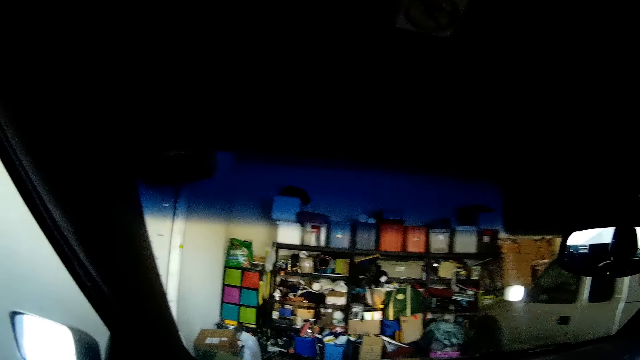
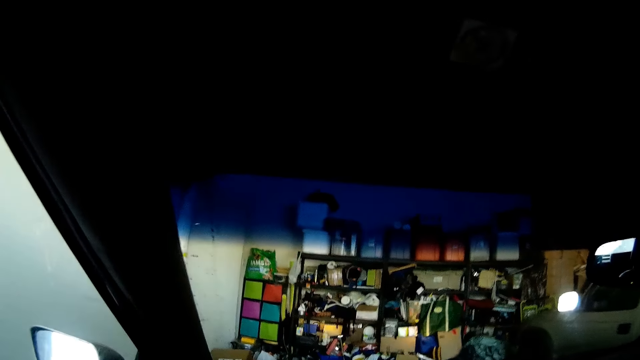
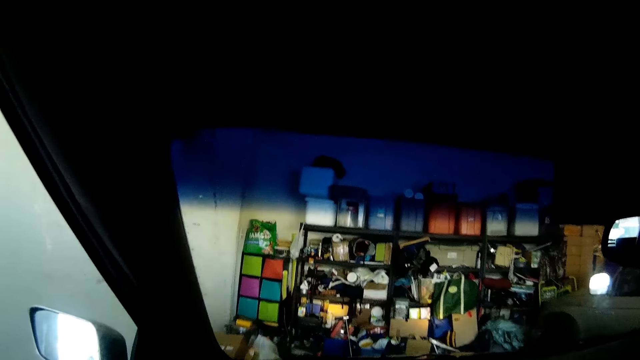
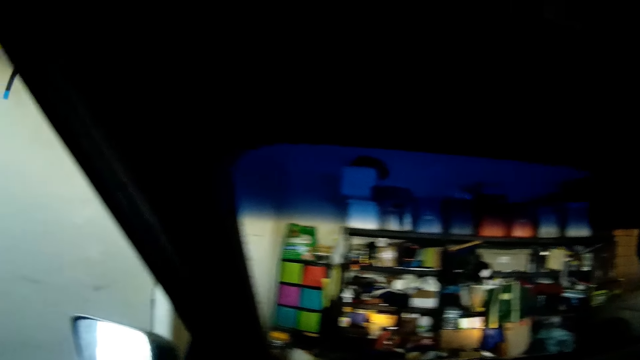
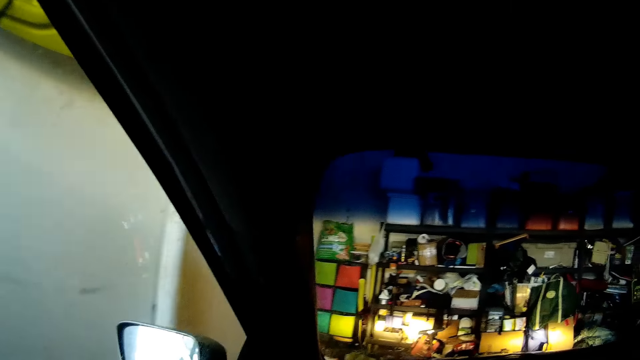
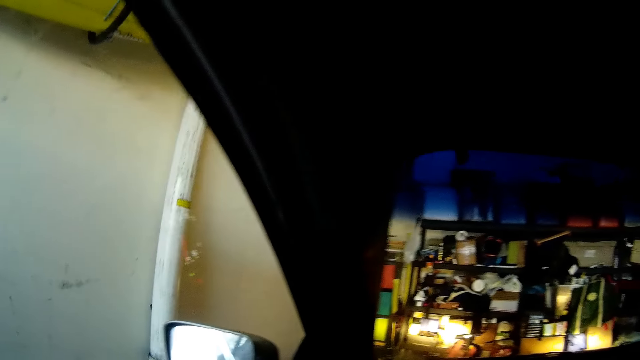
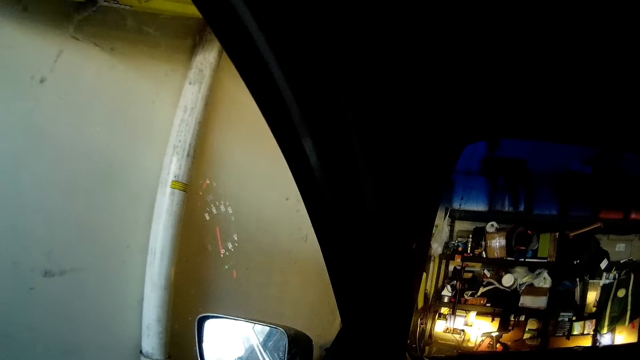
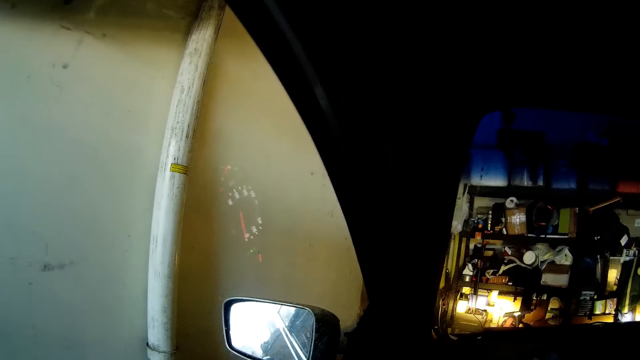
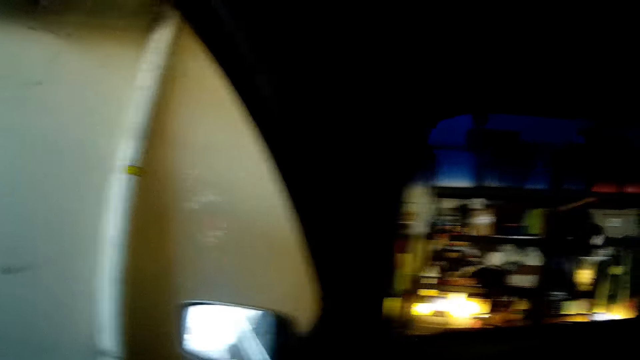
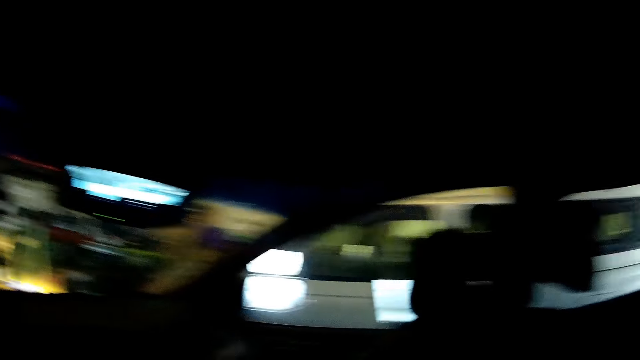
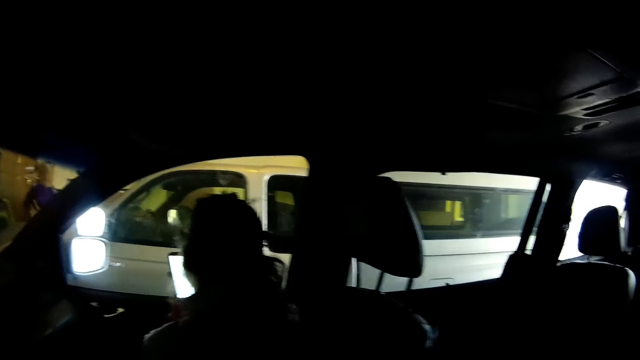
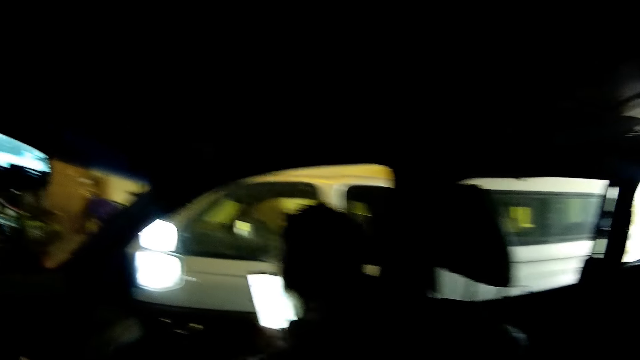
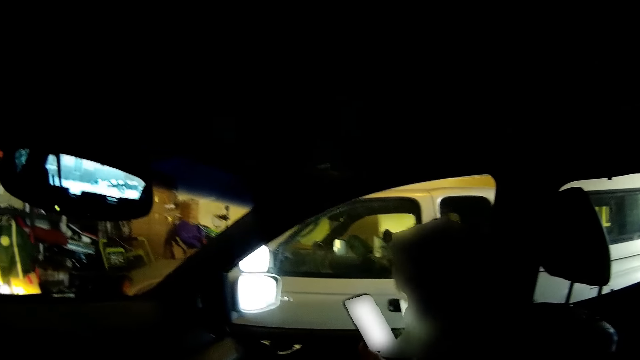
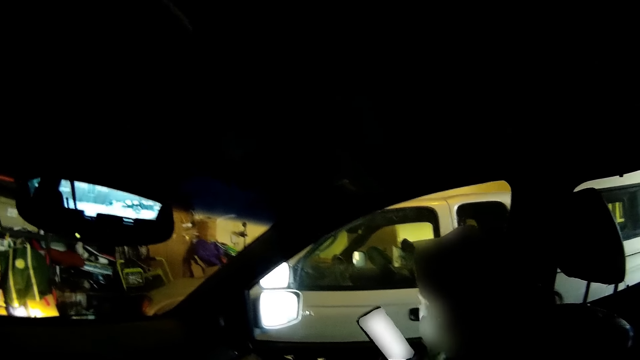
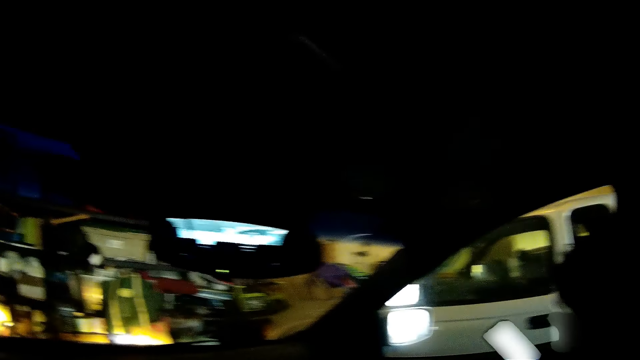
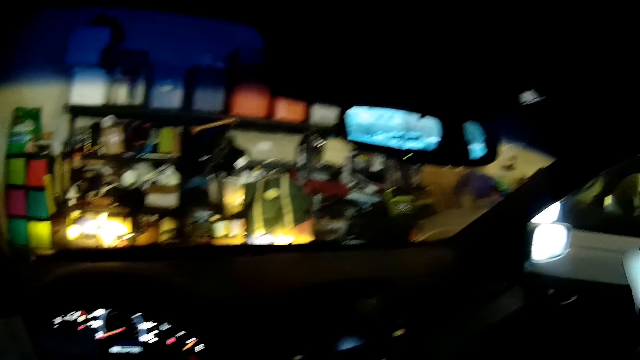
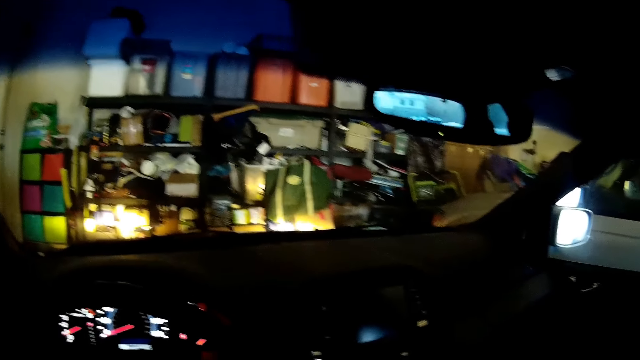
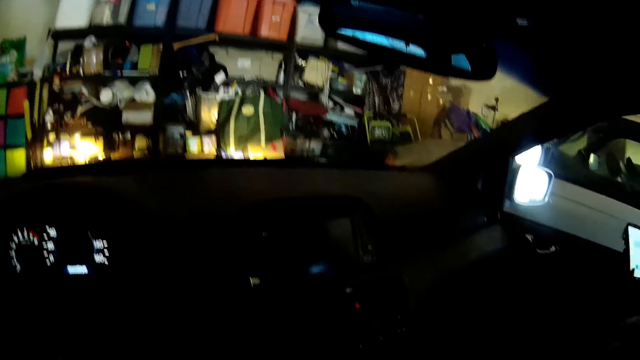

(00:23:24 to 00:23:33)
The camera wearer parks the car. They look at the right side window.

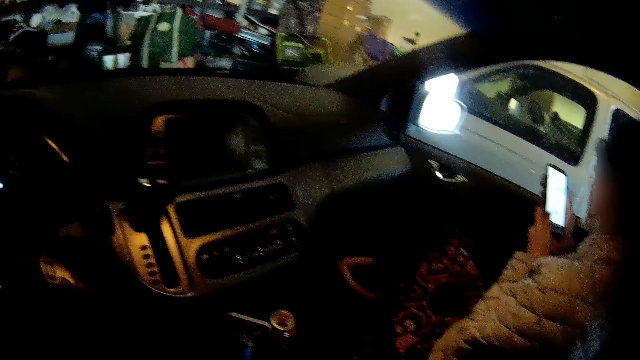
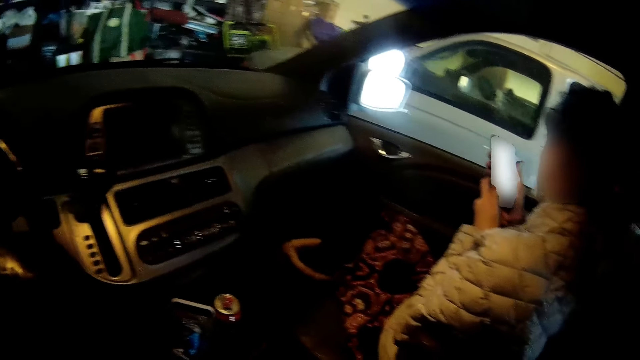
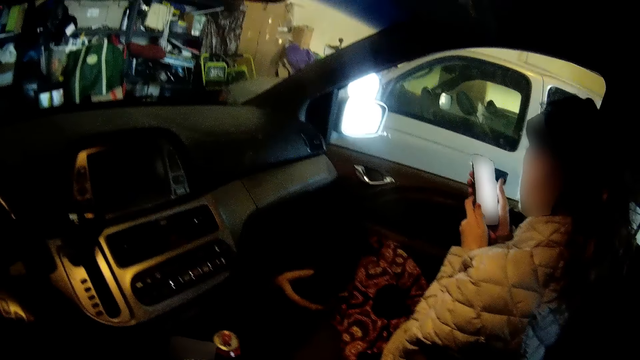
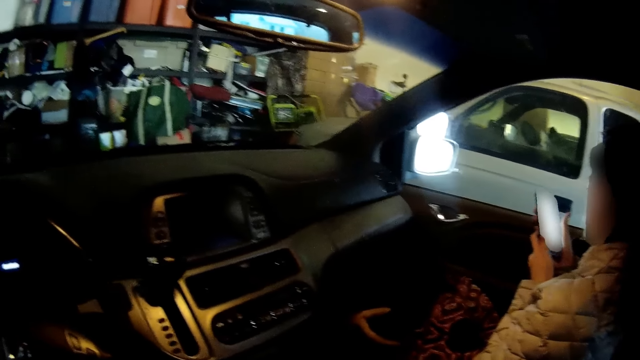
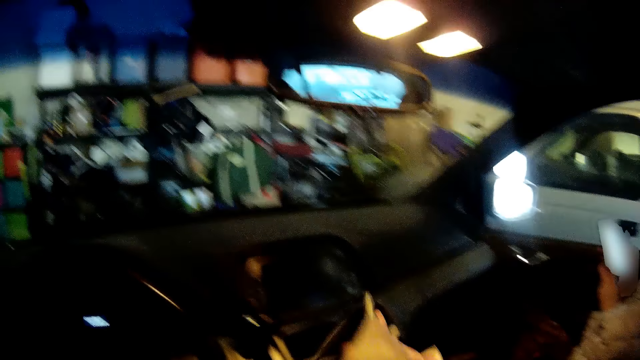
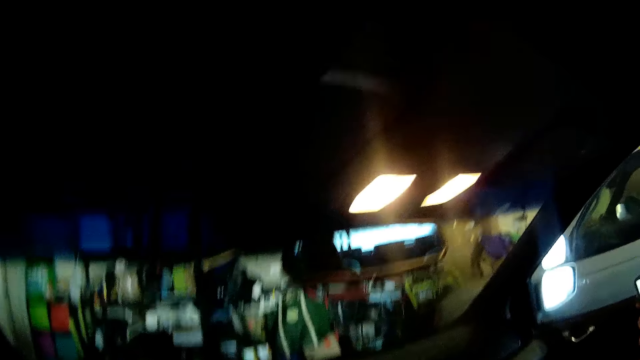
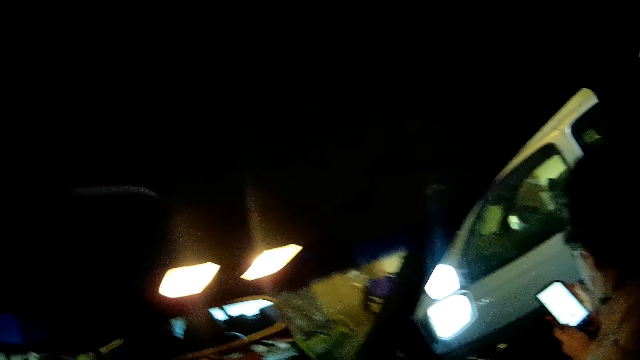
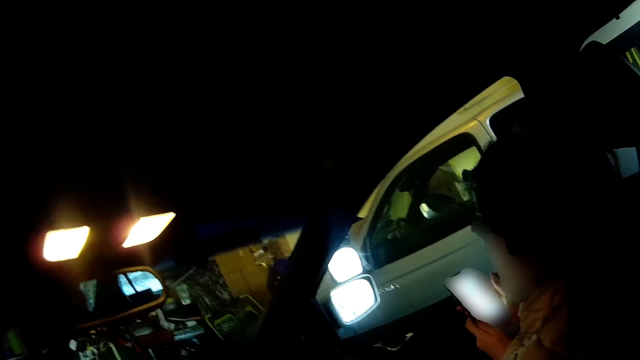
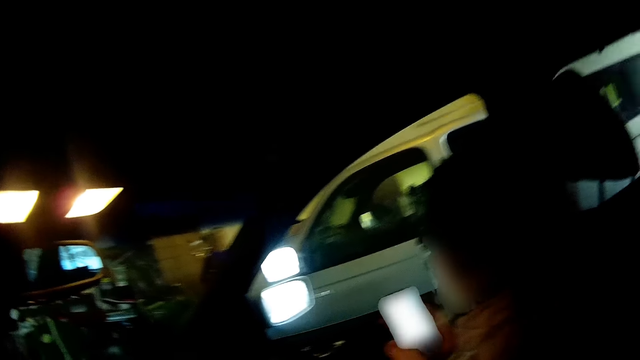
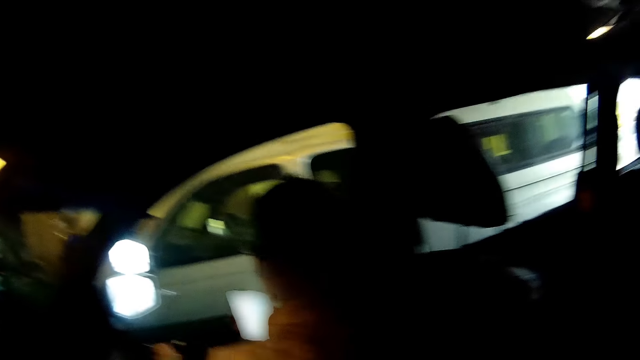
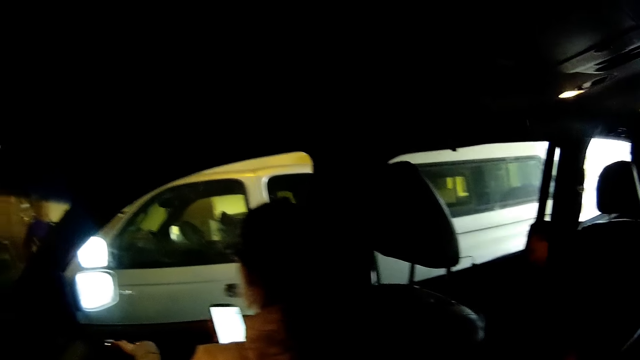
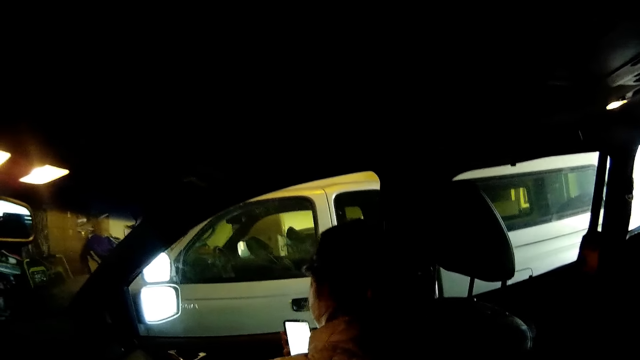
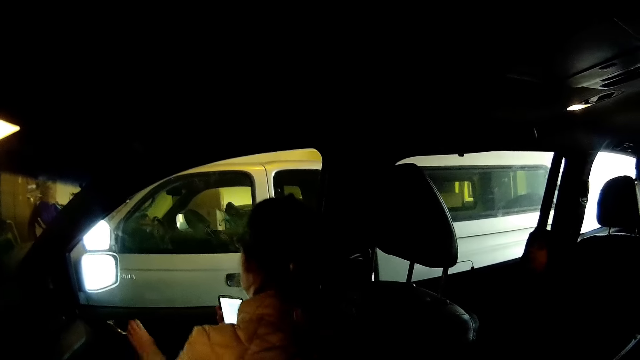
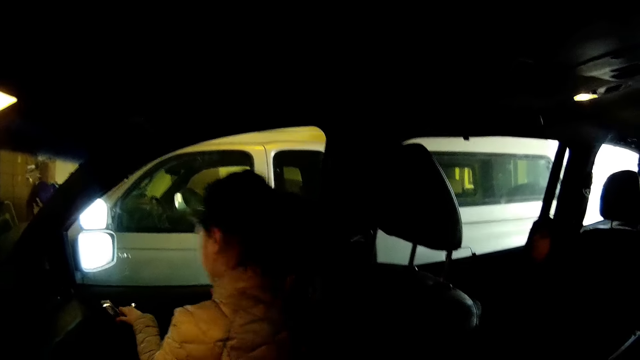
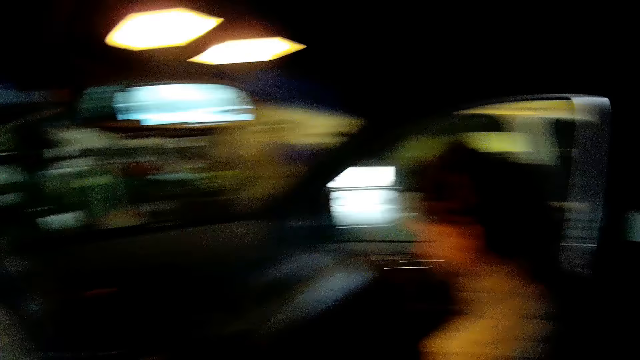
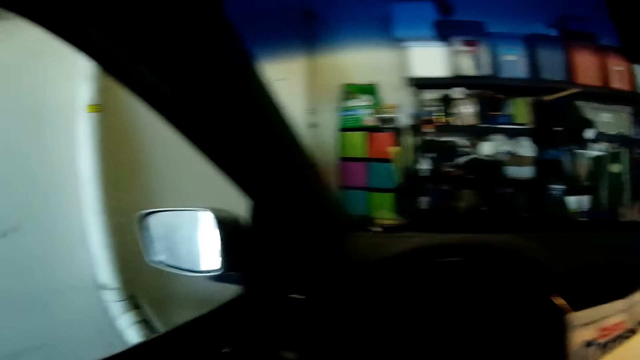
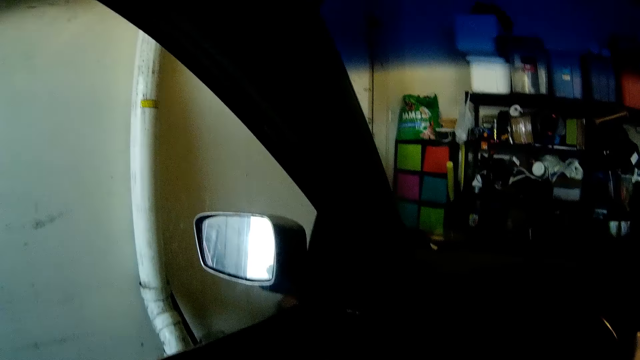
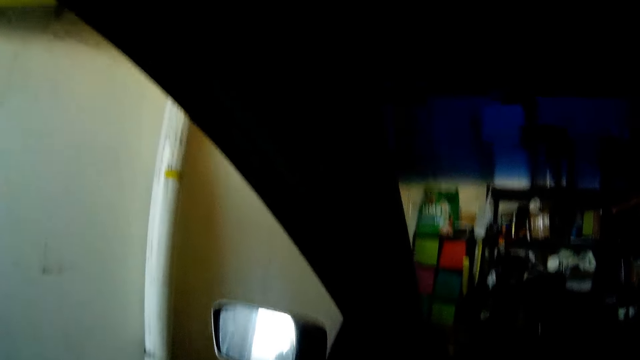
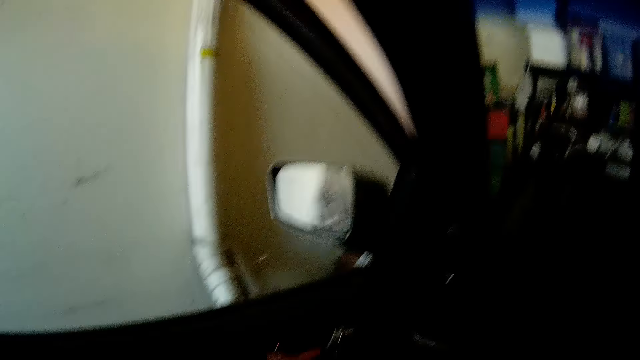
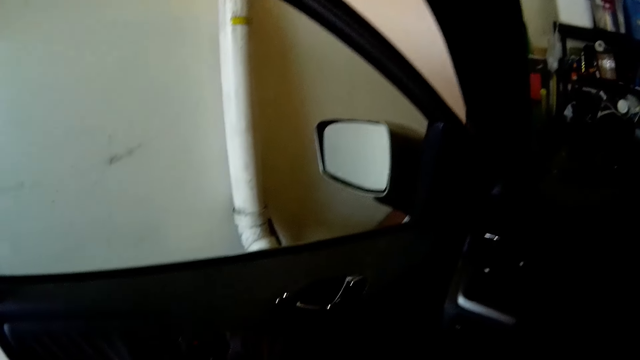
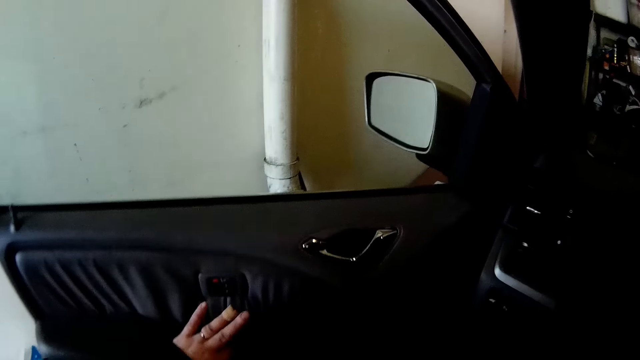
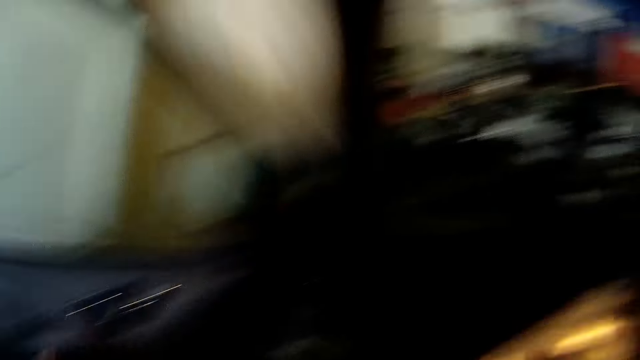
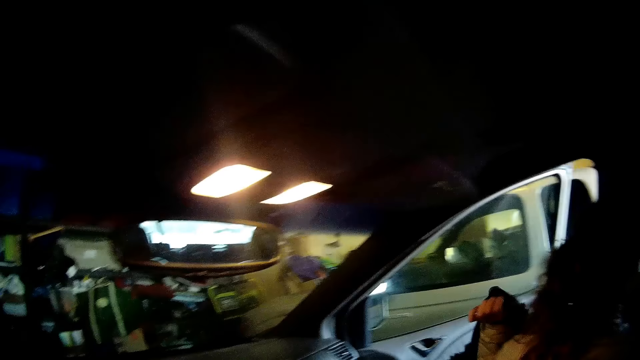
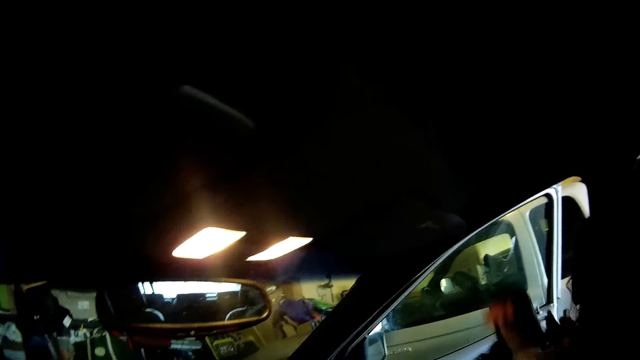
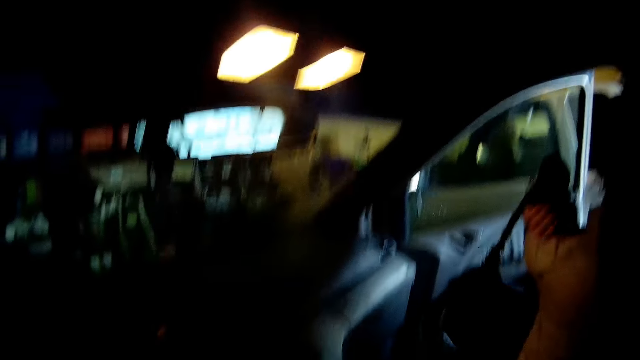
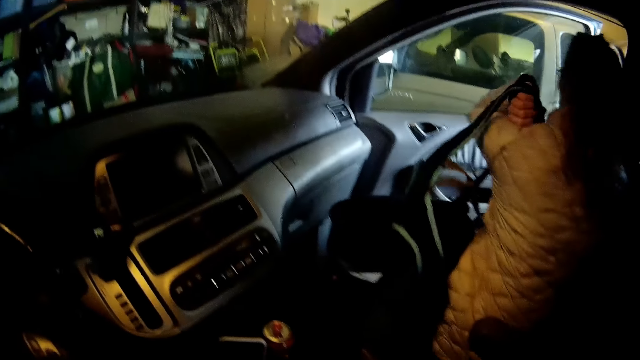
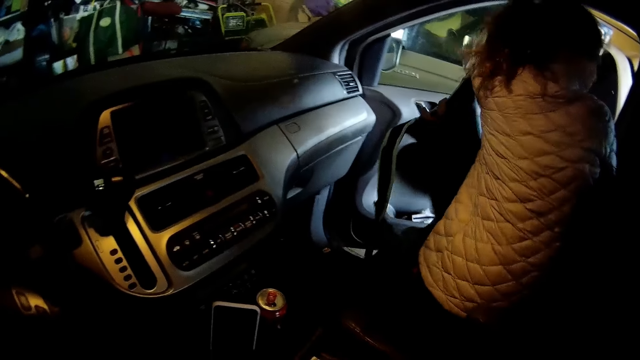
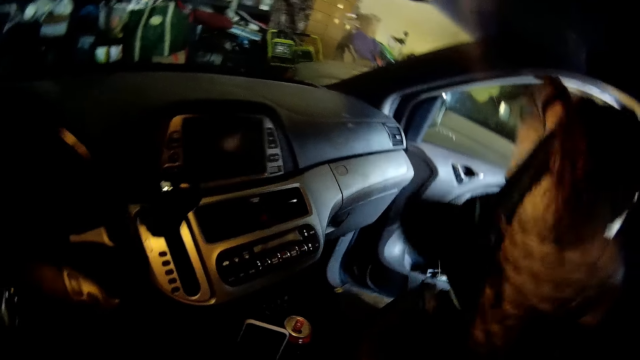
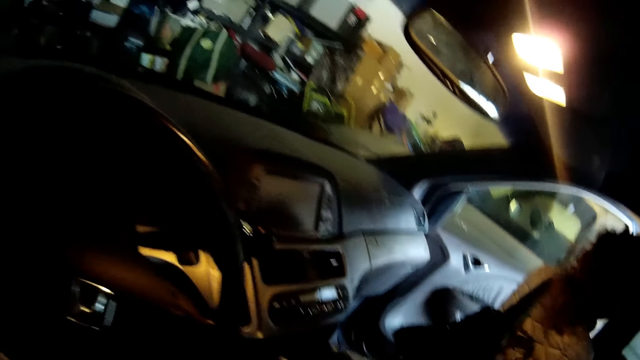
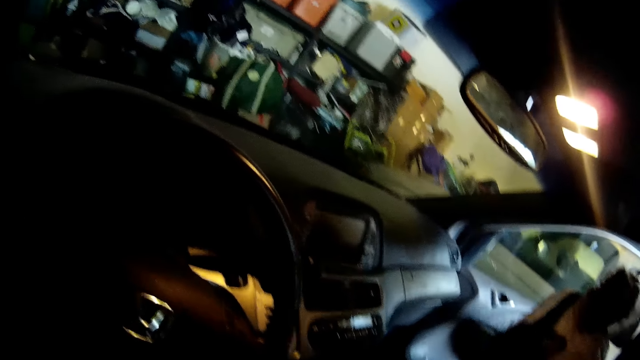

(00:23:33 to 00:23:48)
The camera wearer picks up a phone. They look at the right side window. A woman opens the door. The camera wearer opens the car door.
